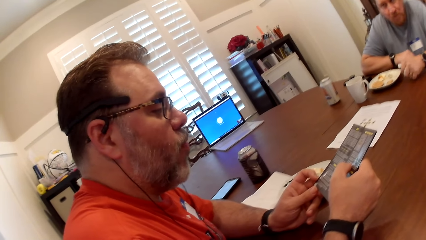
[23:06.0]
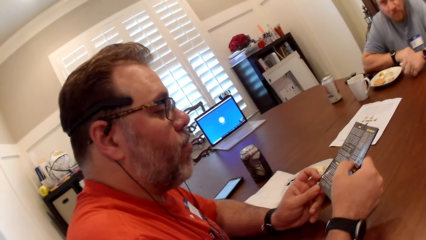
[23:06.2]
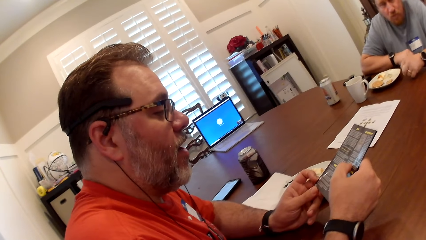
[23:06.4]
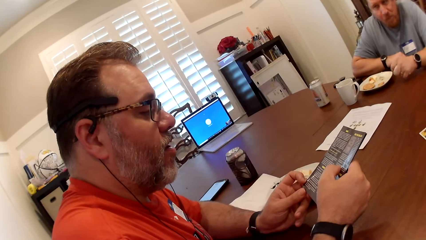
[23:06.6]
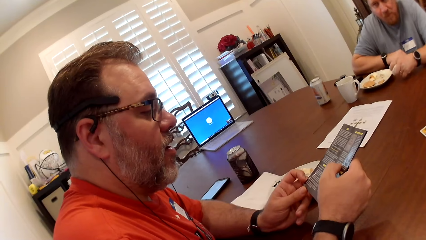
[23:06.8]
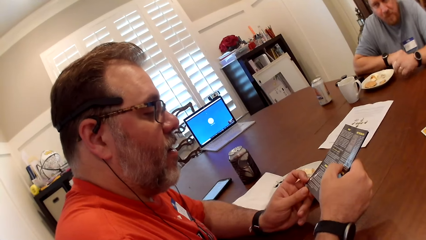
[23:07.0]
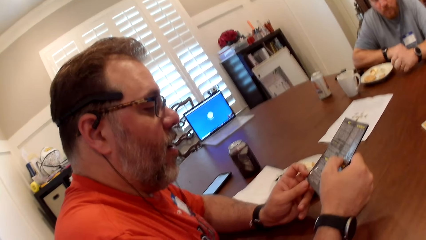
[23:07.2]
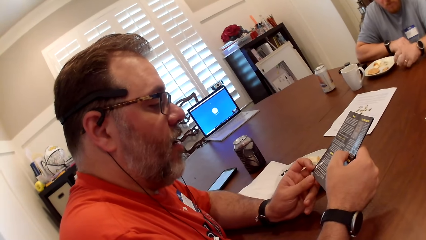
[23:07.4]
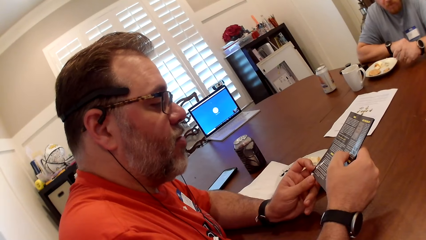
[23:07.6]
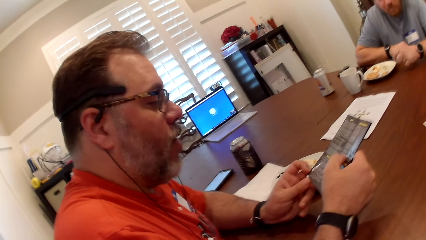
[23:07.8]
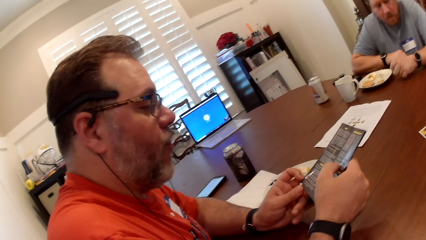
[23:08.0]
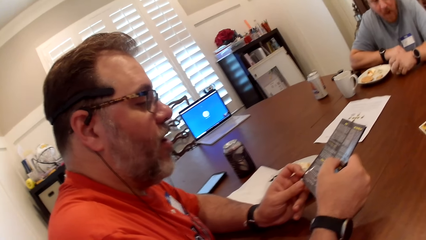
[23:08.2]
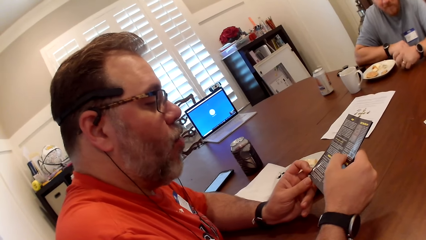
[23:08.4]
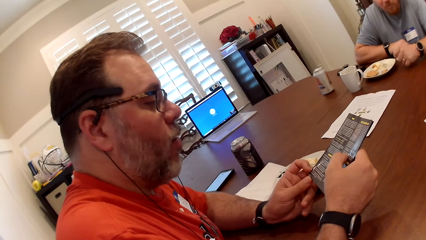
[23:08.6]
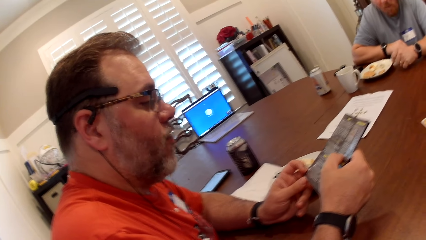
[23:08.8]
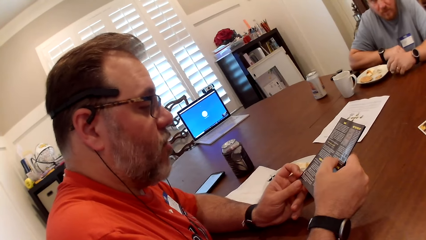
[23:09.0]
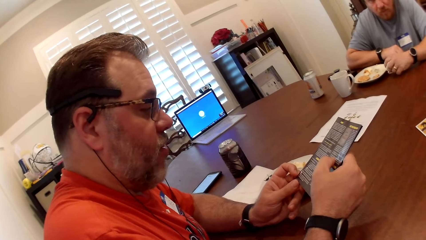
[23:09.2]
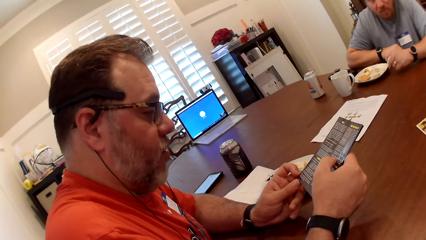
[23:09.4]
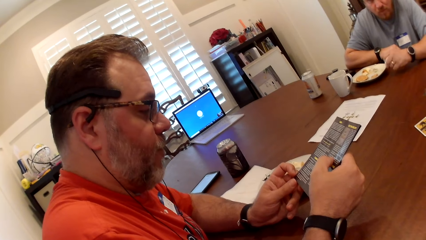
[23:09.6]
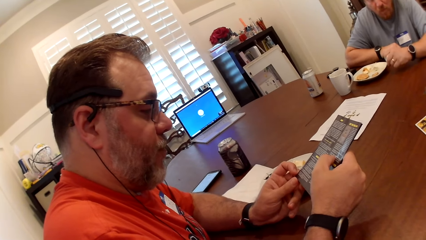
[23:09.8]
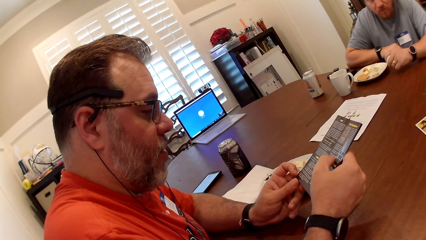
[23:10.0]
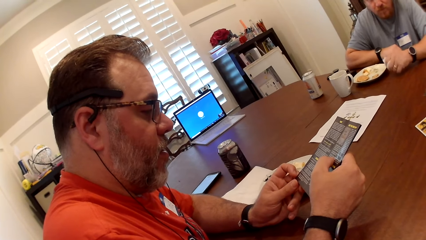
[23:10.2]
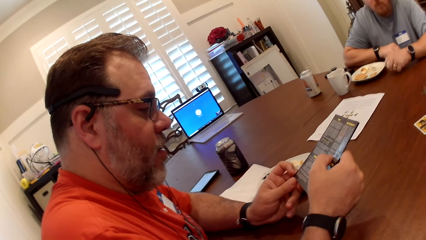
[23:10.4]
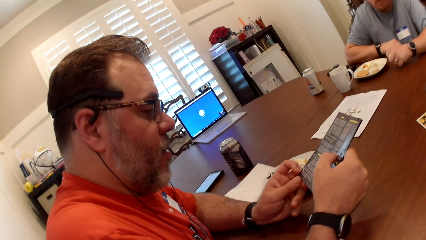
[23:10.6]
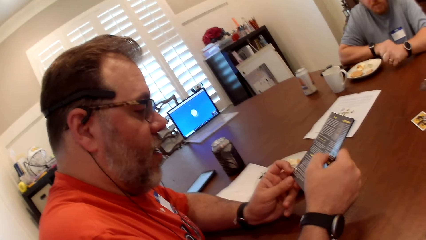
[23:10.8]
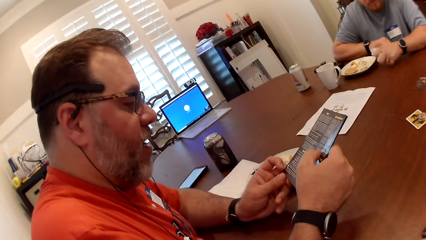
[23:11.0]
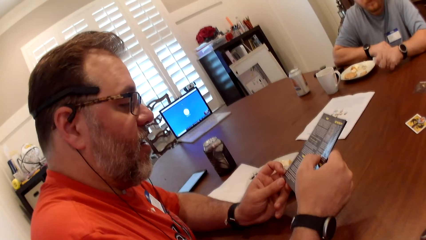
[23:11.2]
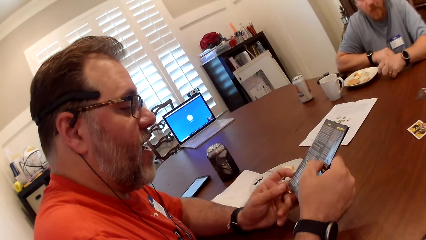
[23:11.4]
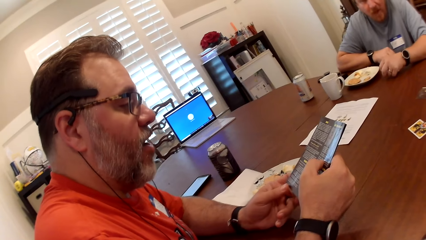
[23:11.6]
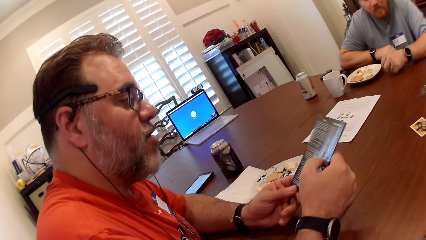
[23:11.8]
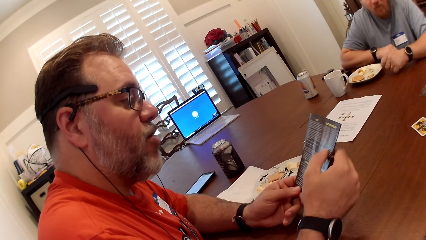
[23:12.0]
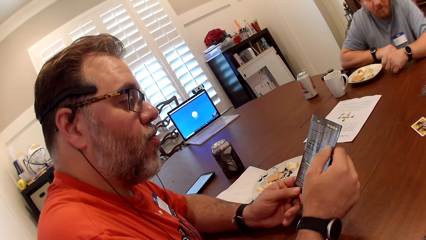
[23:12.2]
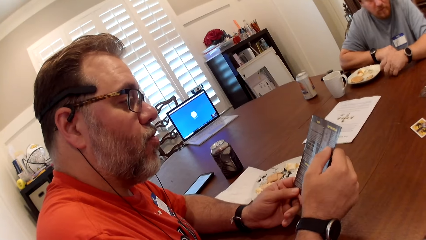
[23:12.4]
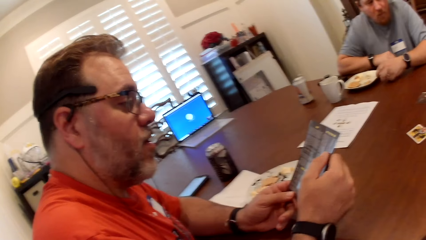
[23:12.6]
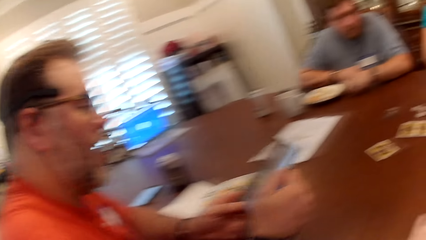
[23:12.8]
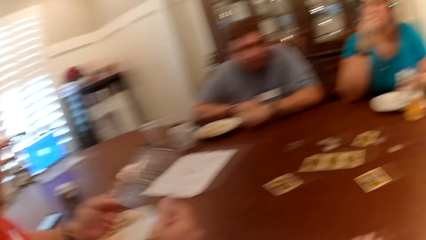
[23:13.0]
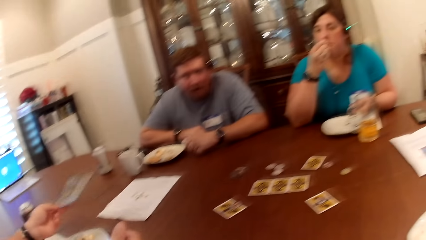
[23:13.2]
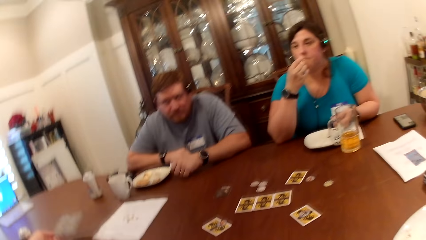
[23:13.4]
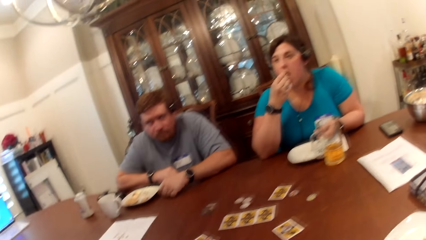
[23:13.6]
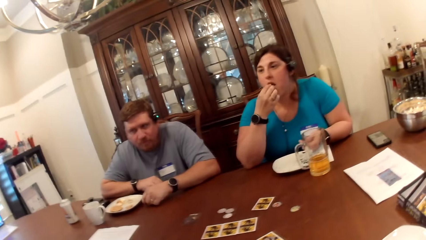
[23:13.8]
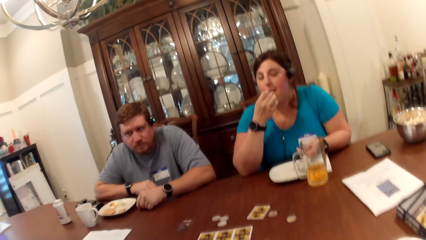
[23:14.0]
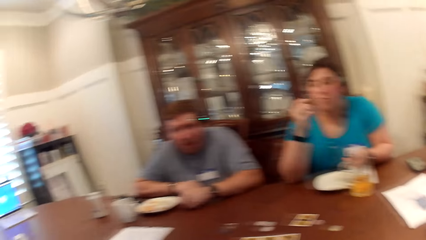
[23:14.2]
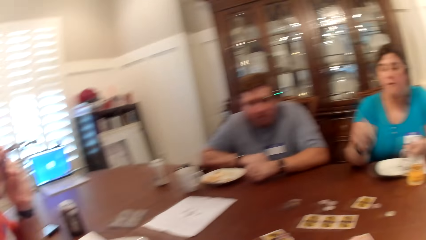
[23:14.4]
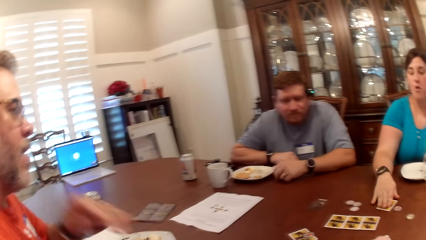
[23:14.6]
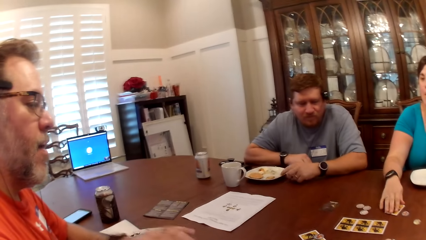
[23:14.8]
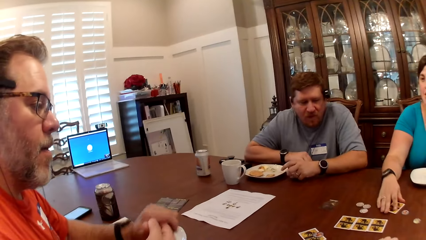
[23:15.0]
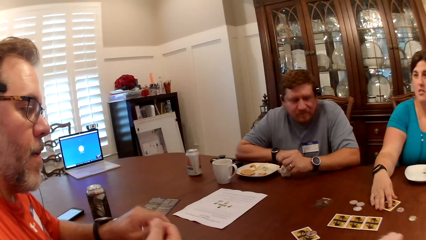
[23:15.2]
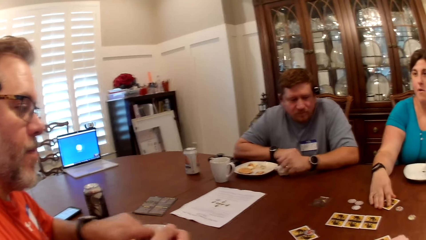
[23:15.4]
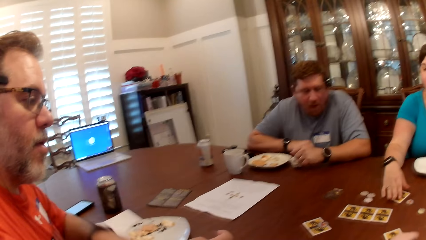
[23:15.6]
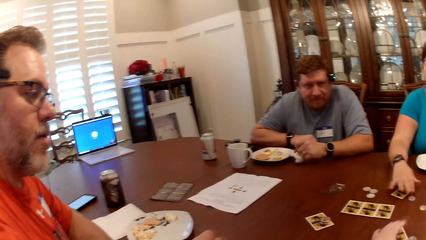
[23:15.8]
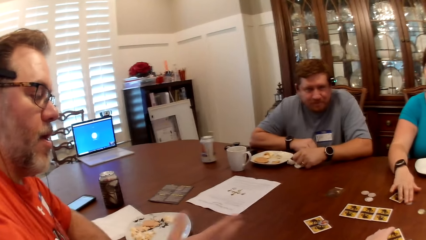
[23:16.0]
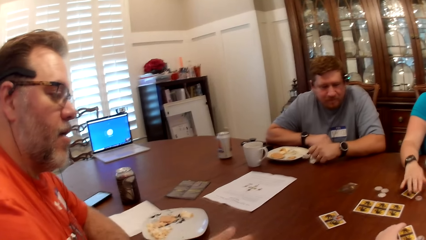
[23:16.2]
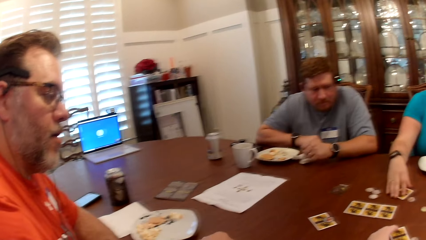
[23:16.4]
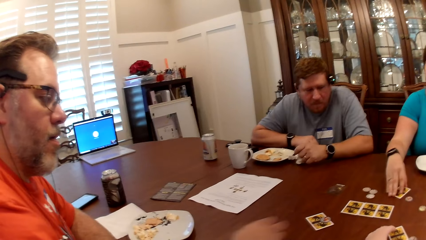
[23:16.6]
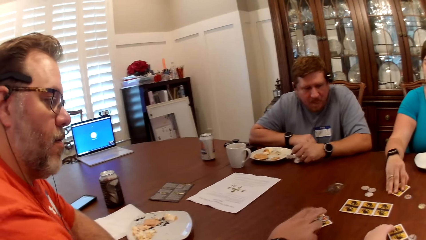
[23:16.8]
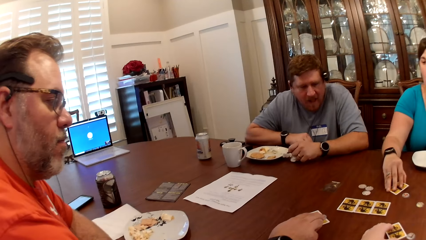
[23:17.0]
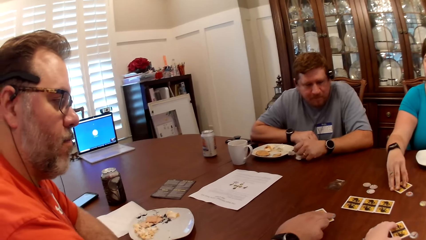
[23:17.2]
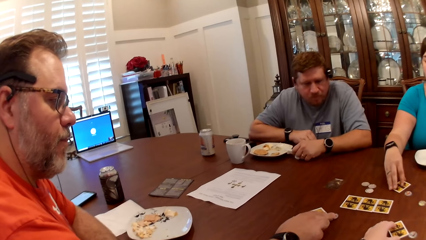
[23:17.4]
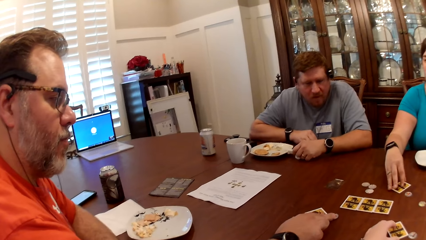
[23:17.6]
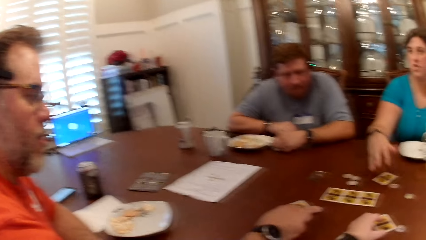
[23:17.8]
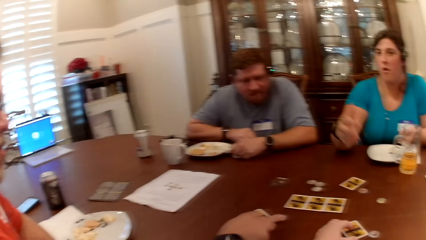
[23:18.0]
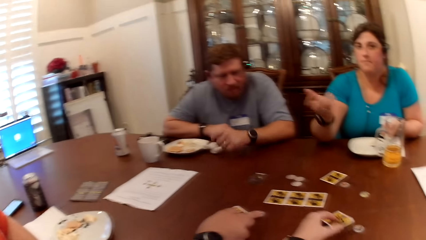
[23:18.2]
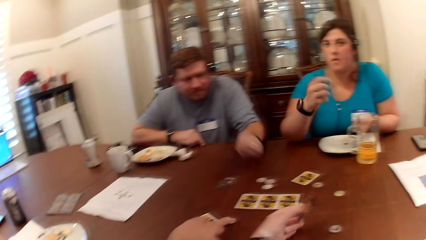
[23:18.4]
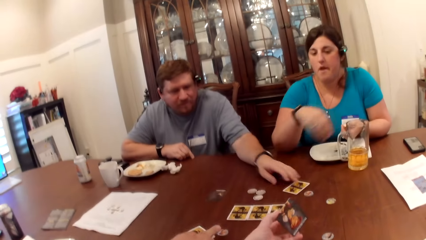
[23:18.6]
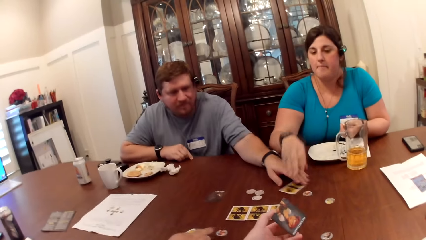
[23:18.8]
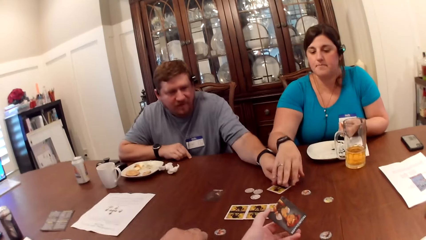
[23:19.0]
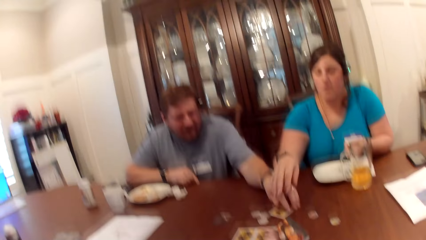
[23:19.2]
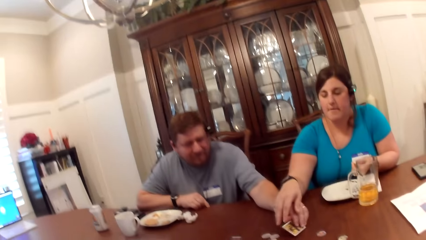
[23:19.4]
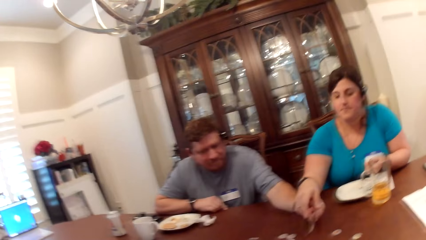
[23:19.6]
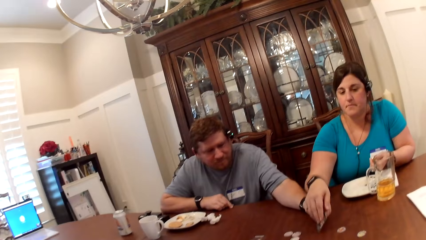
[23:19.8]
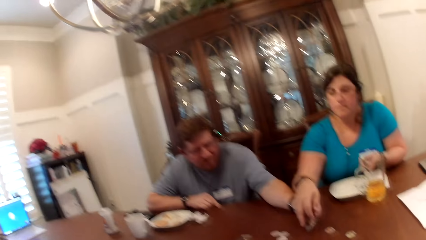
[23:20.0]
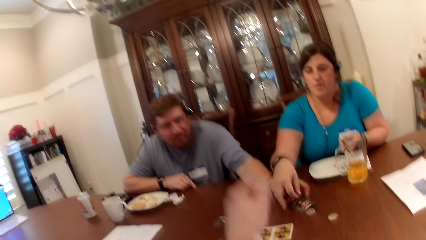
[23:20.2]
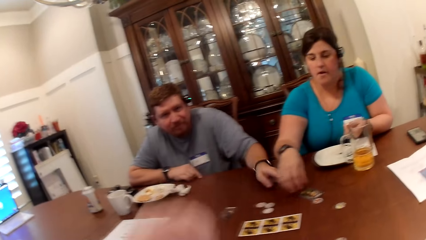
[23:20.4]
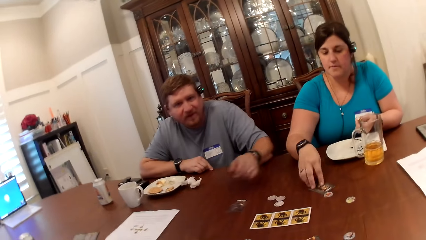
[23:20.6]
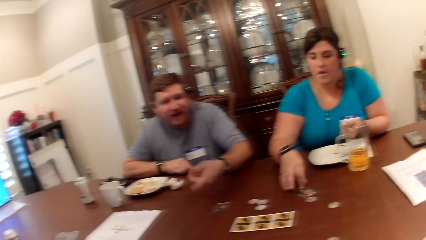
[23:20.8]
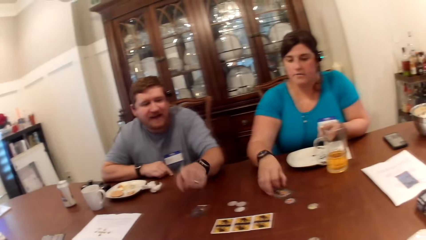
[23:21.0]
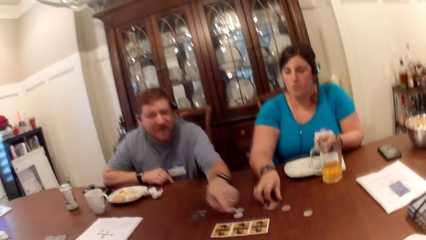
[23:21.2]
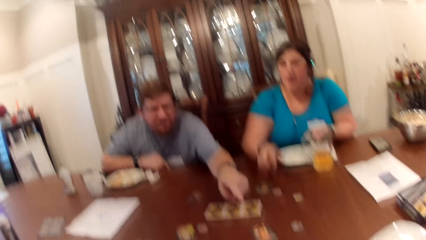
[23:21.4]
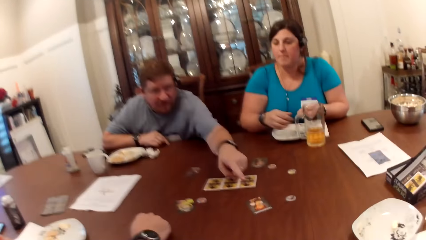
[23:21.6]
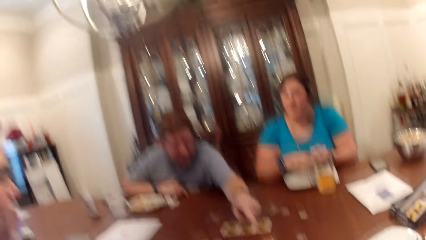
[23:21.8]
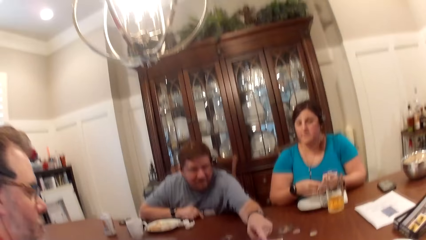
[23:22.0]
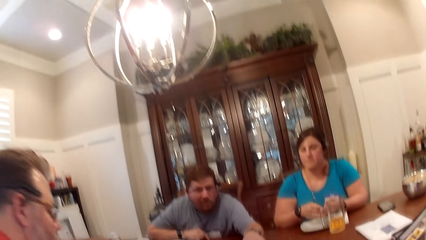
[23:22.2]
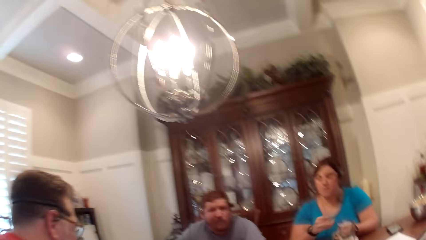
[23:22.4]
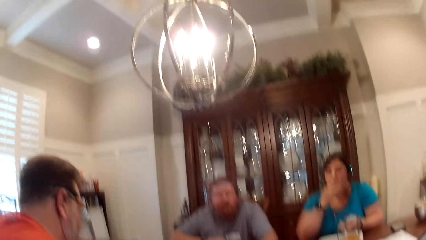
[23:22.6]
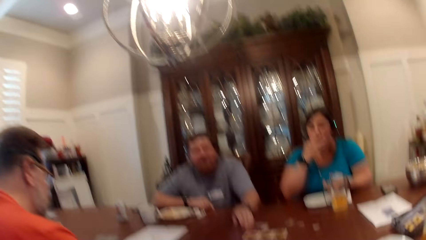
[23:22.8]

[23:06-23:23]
A woman eats with her right hand. The camera wearer talks. The woman holds a card on the table with her right hand. The camera wearer holds a card with her left hand. A man holds a card on the table with his right hand.
